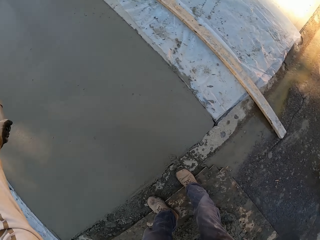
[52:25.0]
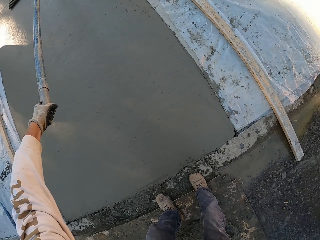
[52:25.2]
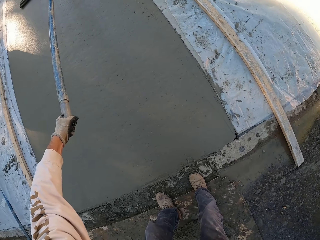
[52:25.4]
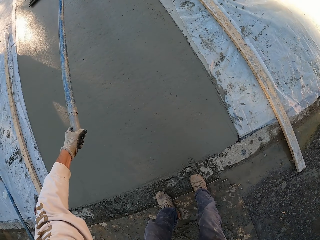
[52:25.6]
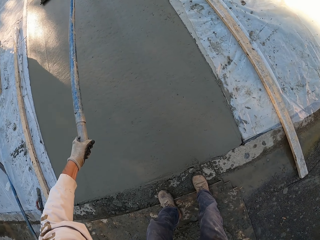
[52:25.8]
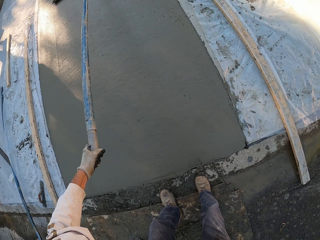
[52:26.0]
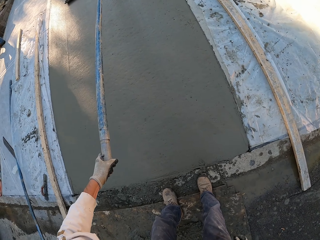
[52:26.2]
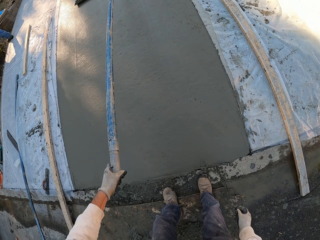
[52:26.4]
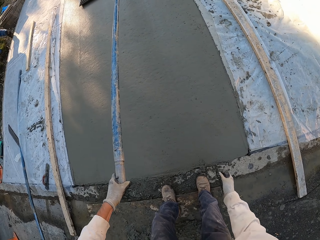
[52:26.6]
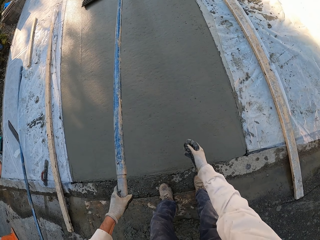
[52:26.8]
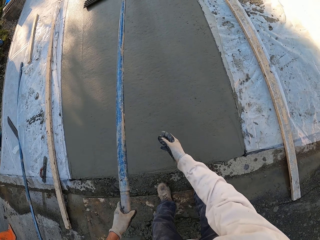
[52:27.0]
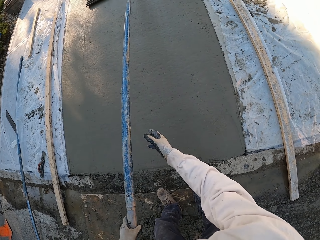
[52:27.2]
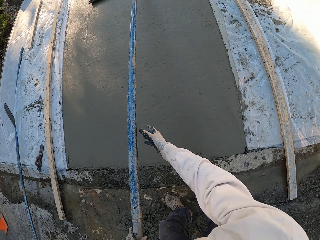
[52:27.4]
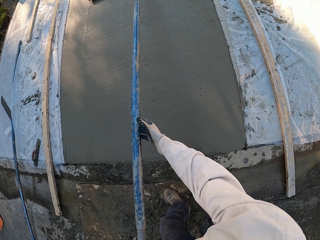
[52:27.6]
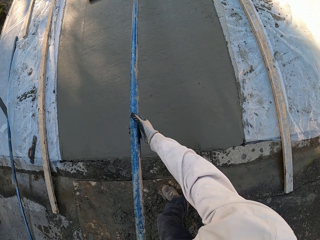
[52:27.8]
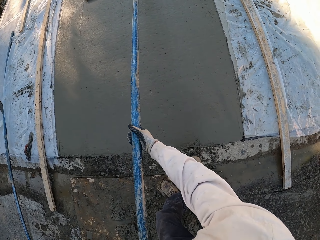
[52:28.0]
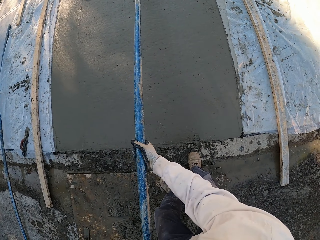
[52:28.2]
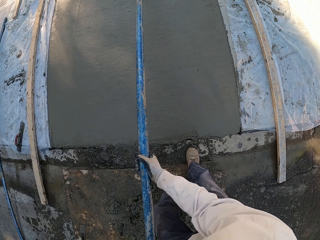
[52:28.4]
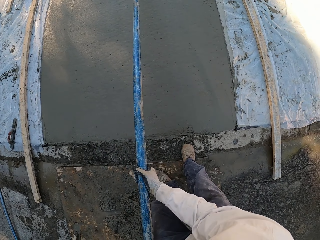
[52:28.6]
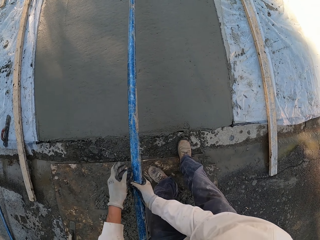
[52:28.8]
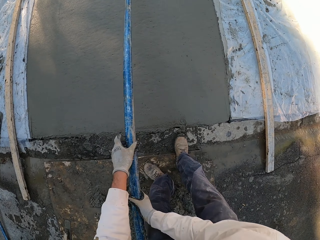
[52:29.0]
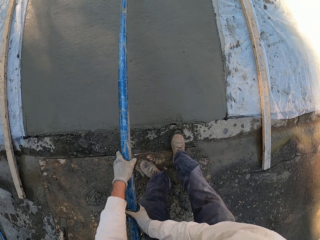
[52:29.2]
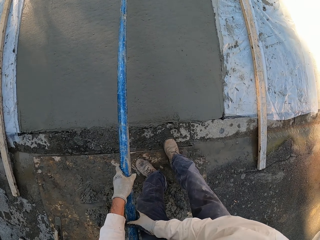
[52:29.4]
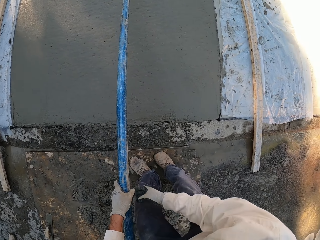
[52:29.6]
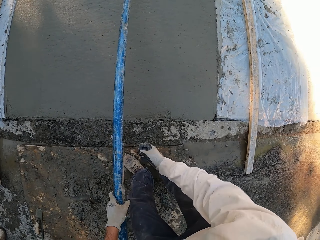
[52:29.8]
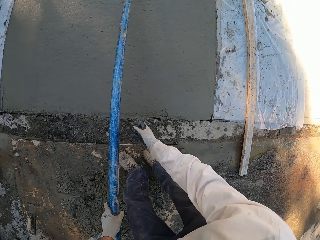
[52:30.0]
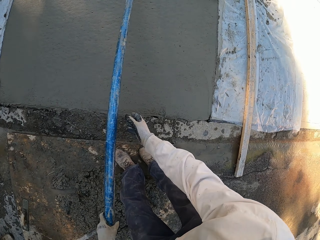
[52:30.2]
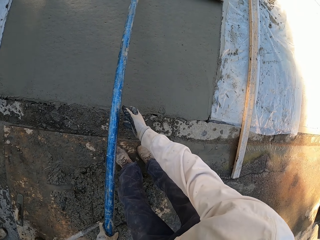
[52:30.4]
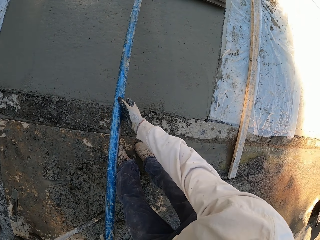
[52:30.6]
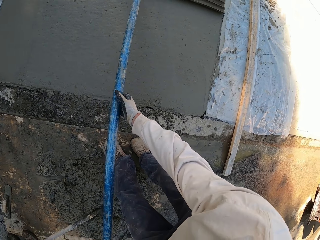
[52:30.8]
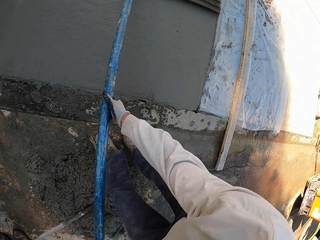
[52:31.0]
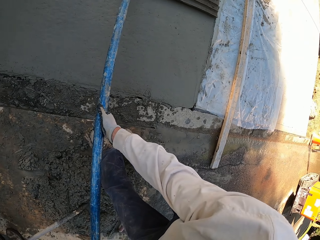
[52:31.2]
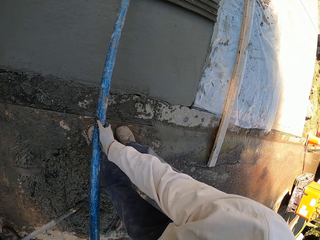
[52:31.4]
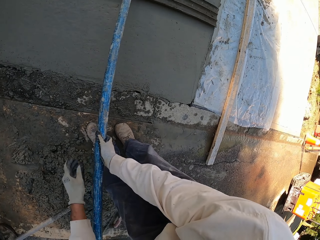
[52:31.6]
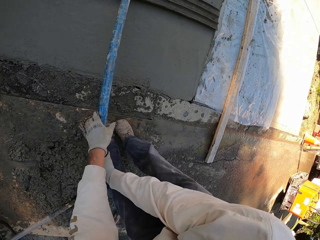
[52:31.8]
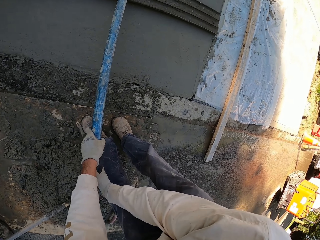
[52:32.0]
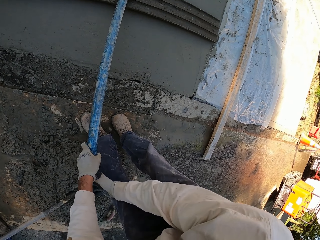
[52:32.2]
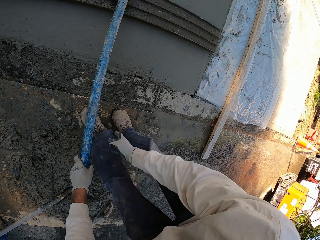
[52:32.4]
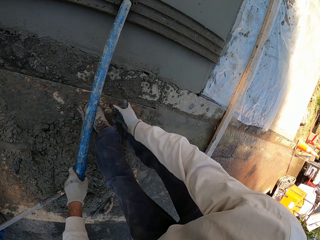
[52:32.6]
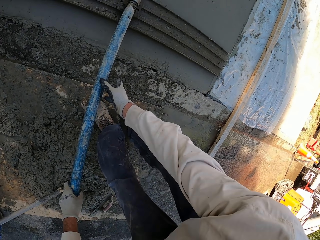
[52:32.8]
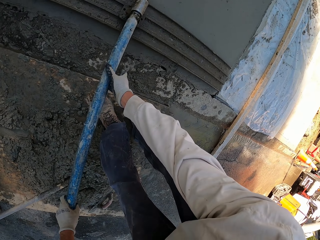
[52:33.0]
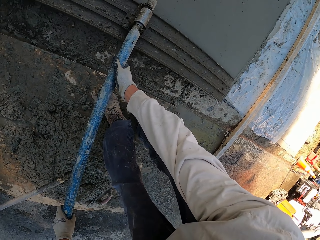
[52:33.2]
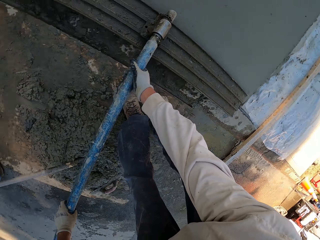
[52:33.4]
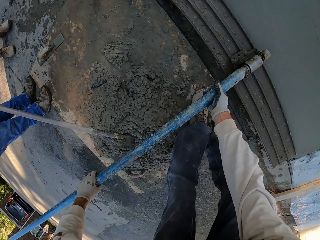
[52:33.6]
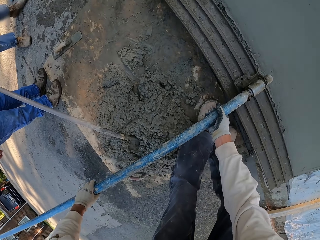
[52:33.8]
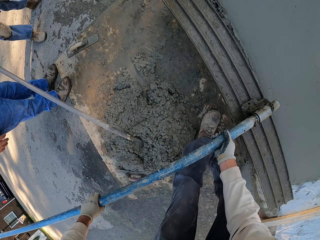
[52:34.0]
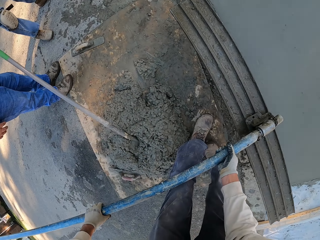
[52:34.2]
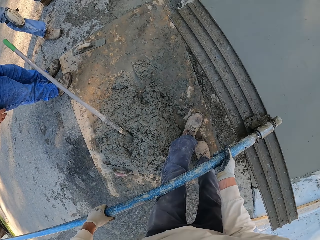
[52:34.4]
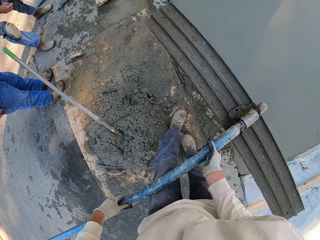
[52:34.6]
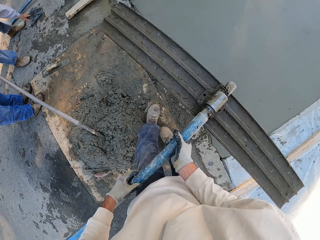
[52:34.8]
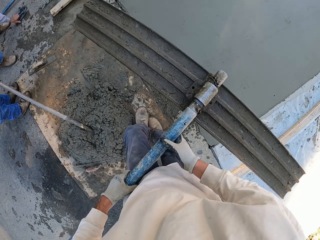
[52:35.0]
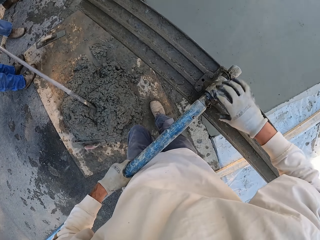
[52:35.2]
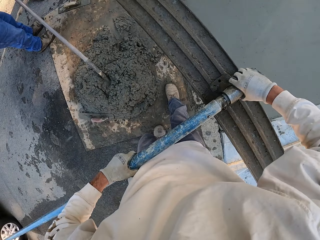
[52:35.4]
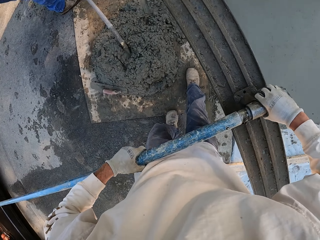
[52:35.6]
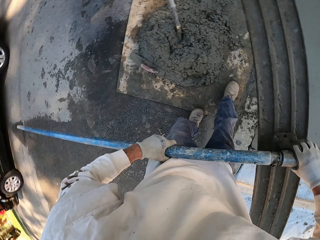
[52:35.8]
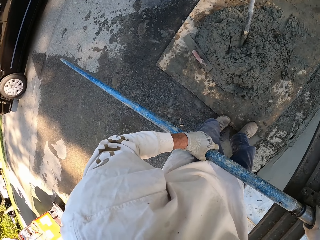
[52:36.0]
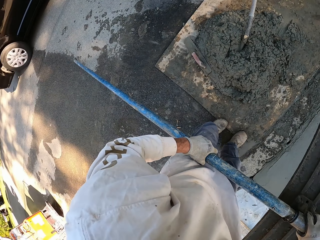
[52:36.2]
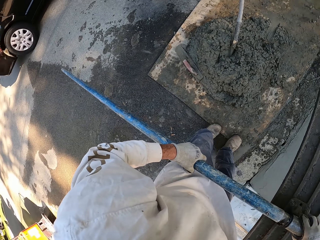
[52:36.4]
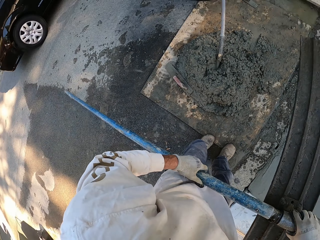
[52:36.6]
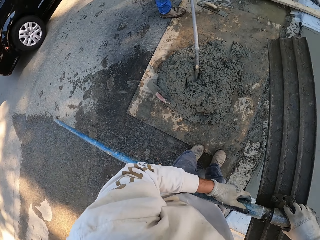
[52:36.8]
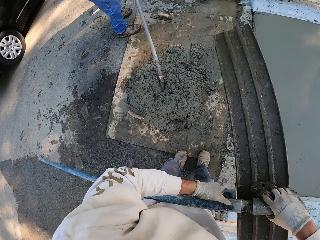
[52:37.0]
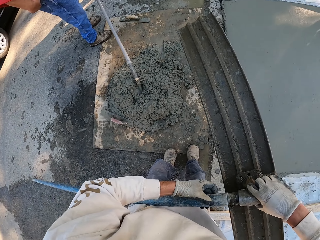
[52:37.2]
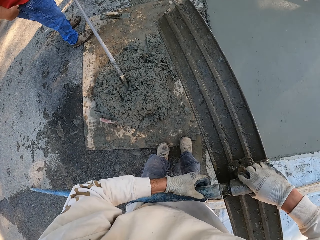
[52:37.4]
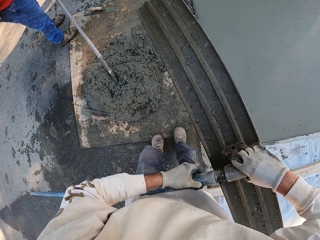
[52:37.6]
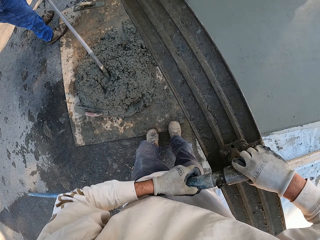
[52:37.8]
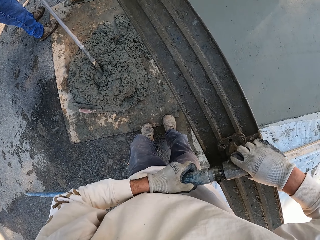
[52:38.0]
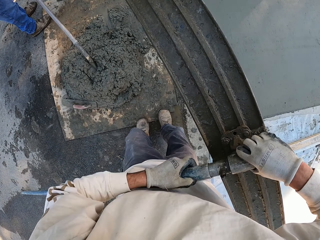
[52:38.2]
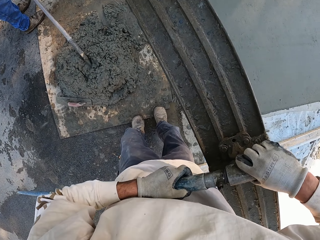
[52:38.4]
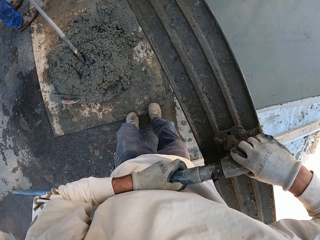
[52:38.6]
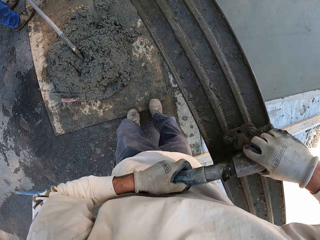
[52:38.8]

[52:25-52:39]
The camera wearer picks up the concrete float. They separate the concrete float and a metal rod.

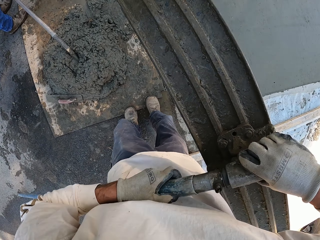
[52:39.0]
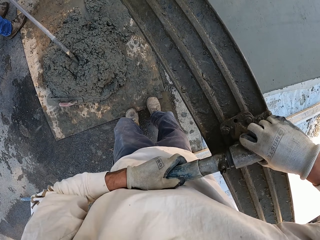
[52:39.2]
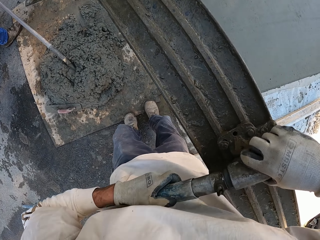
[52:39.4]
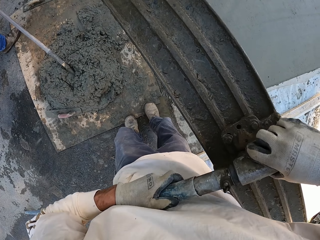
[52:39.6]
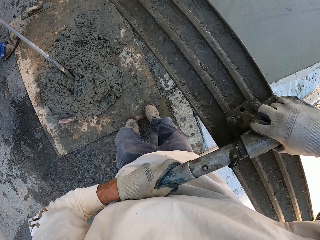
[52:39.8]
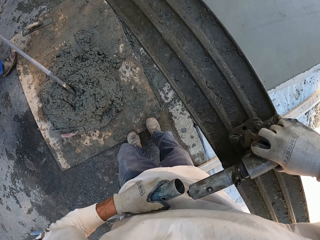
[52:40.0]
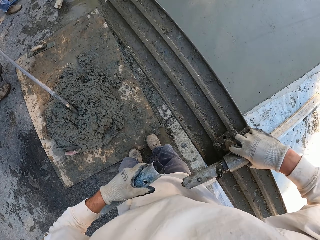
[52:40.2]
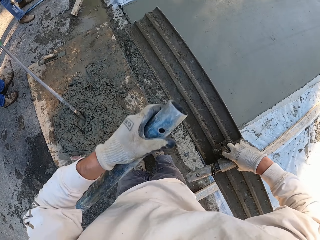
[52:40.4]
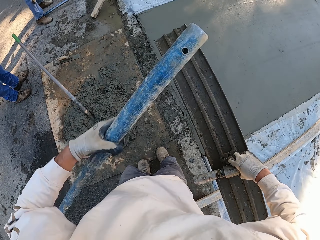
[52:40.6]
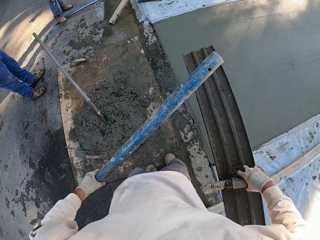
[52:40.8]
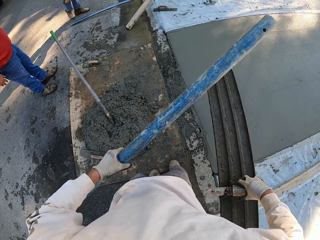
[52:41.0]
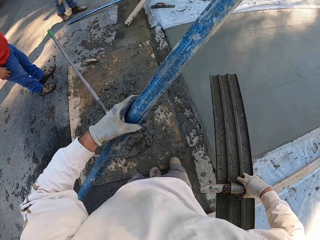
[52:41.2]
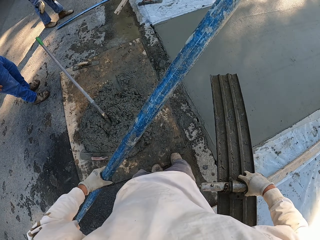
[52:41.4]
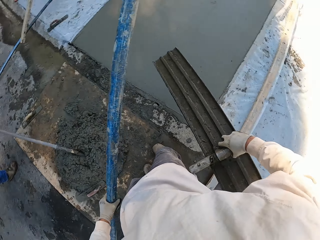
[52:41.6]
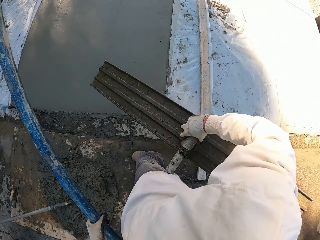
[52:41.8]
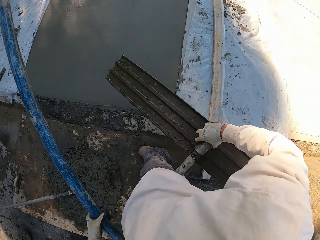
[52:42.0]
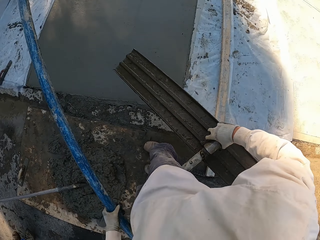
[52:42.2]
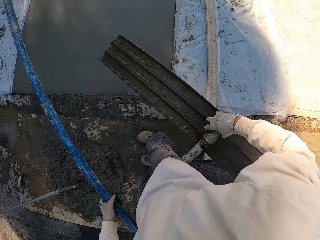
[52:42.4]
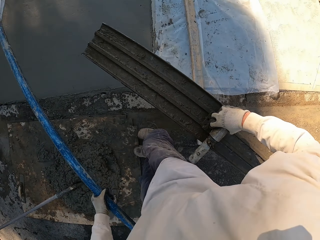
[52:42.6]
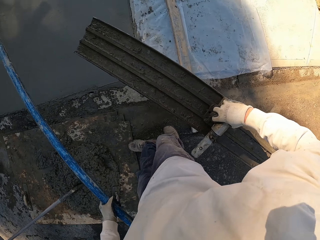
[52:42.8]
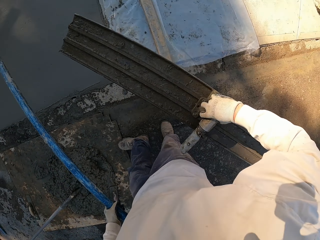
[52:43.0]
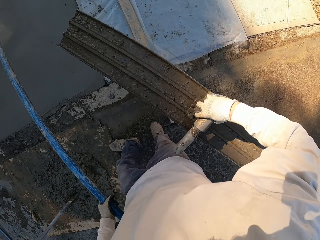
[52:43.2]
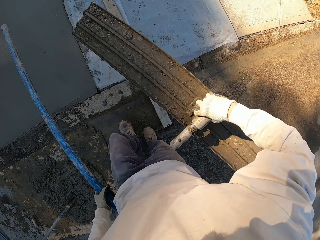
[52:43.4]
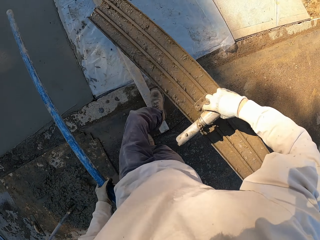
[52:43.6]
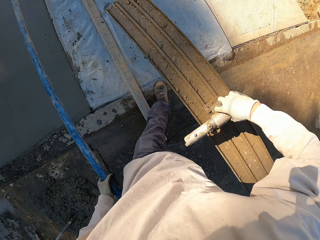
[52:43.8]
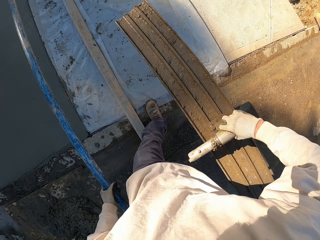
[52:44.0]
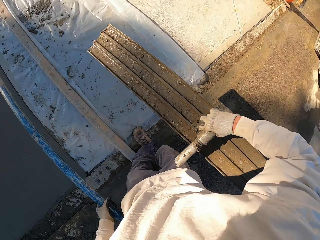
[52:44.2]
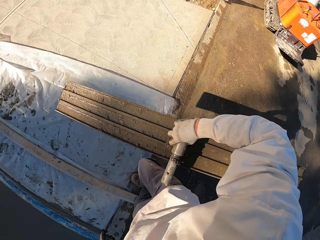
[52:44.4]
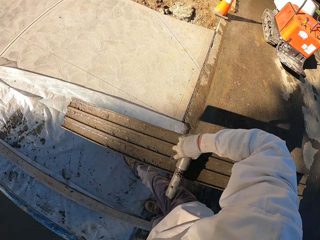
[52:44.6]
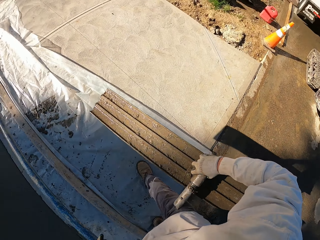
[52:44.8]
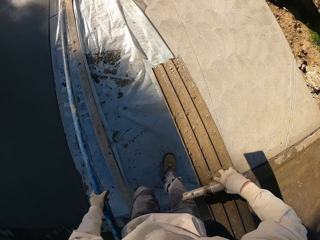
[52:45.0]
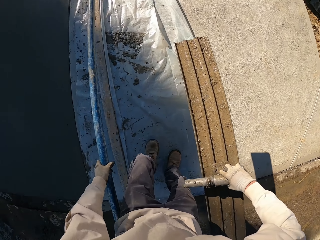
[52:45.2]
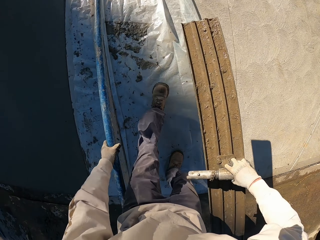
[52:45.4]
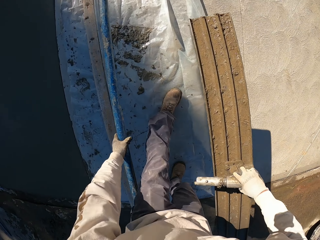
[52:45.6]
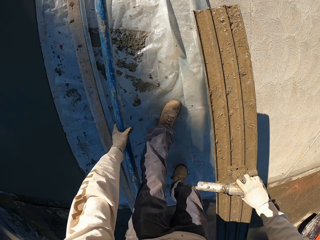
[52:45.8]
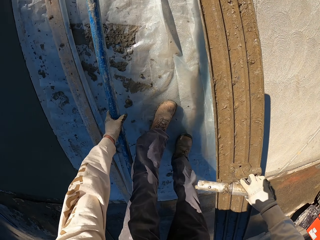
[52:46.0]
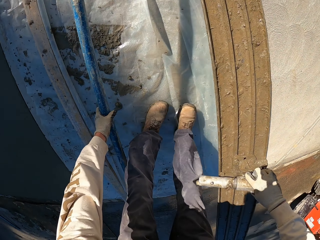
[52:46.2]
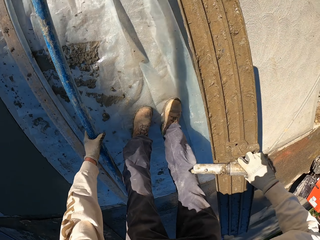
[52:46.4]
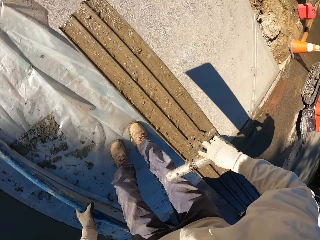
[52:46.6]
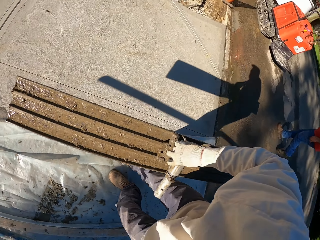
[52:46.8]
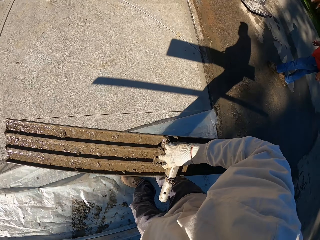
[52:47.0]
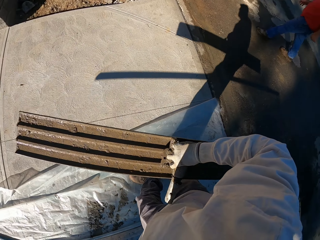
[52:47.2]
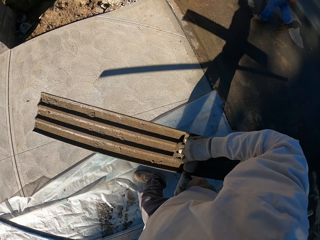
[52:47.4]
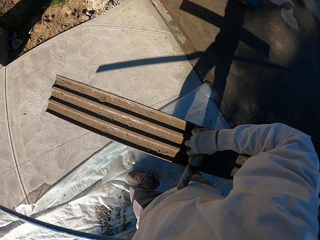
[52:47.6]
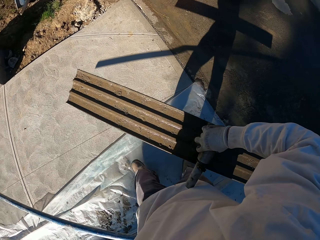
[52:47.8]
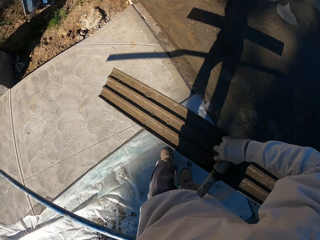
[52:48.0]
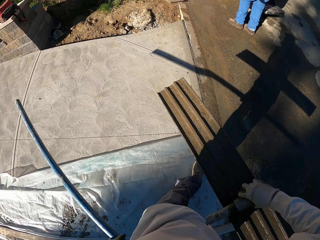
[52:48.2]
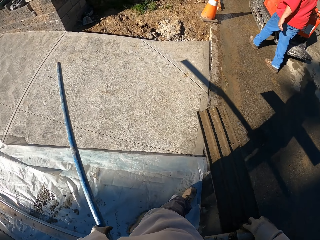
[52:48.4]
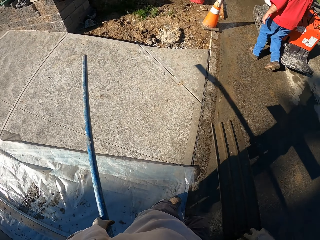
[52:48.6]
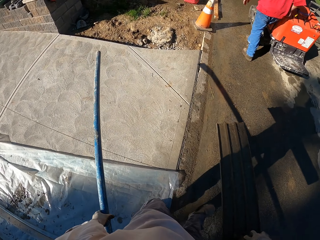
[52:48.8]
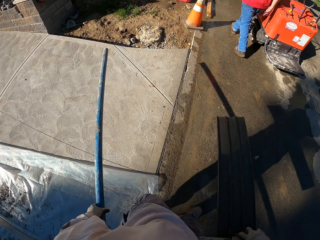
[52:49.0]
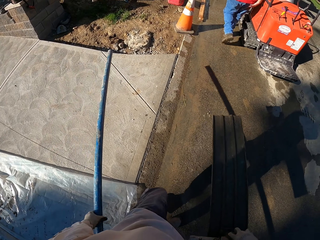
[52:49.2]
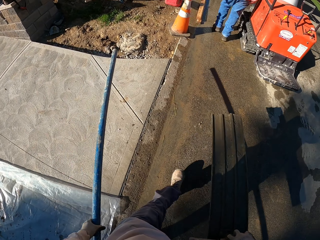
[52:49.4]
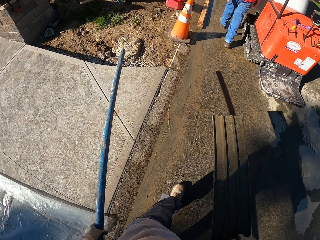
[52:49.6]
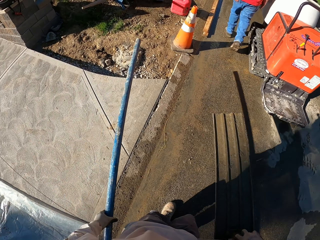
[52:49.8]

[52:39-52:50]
The camera wearer lifts the metal rod. They walk, bend and walk.
